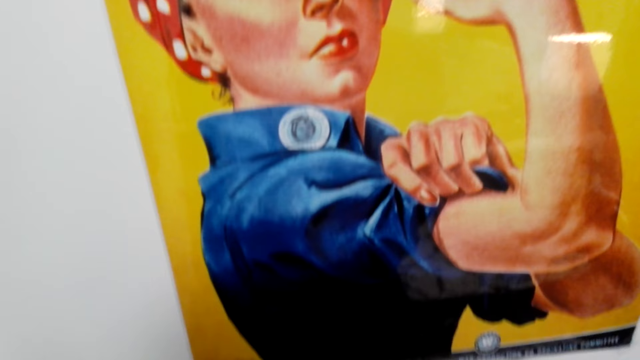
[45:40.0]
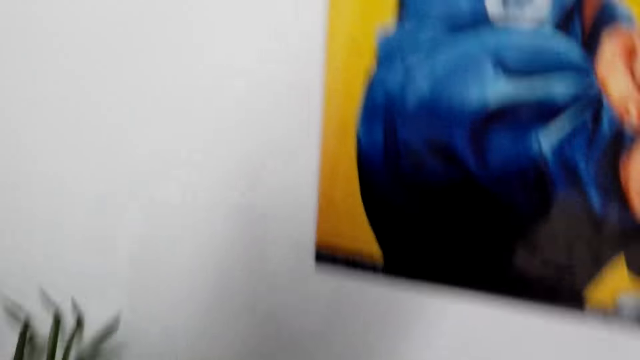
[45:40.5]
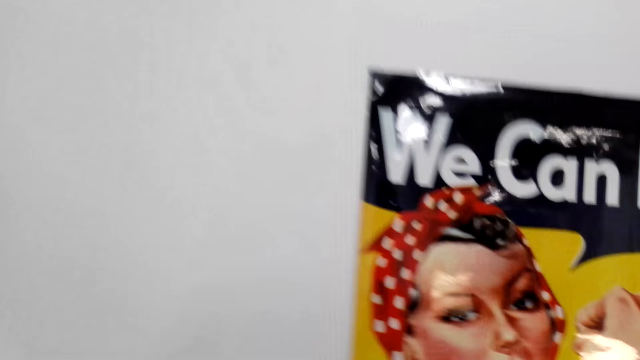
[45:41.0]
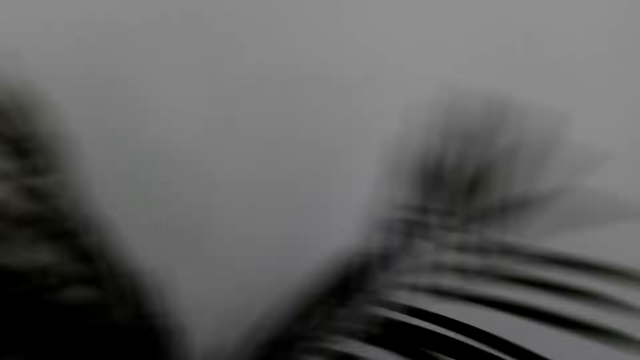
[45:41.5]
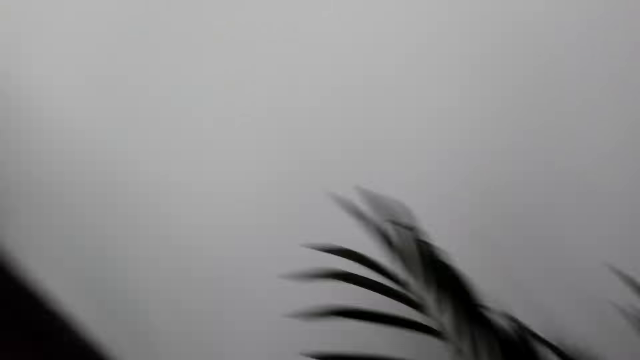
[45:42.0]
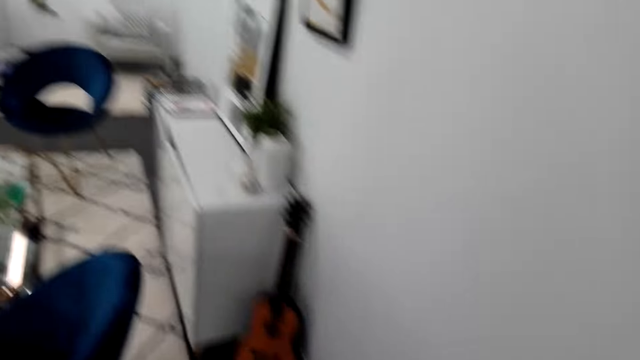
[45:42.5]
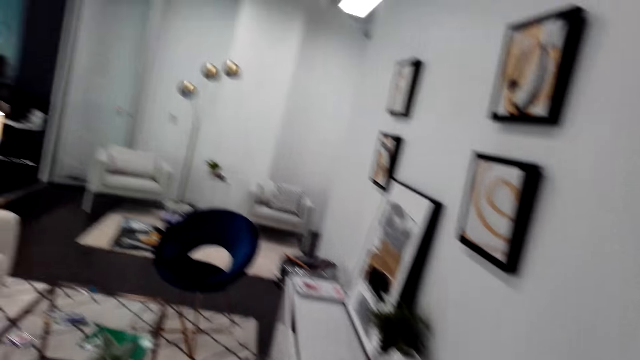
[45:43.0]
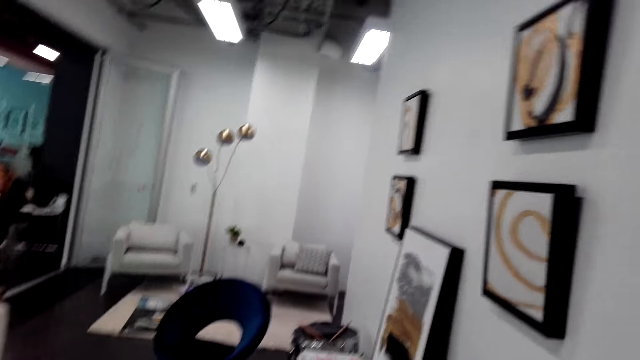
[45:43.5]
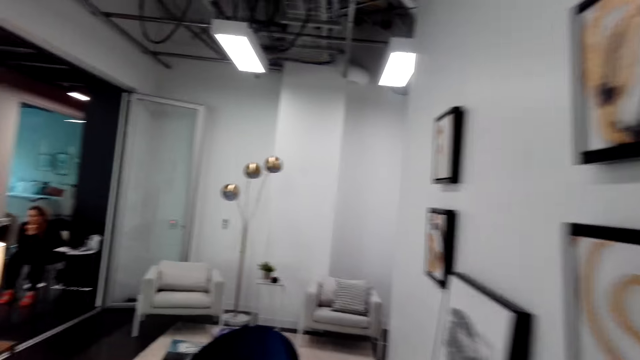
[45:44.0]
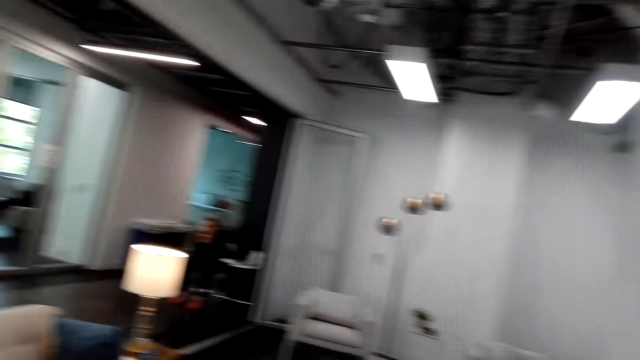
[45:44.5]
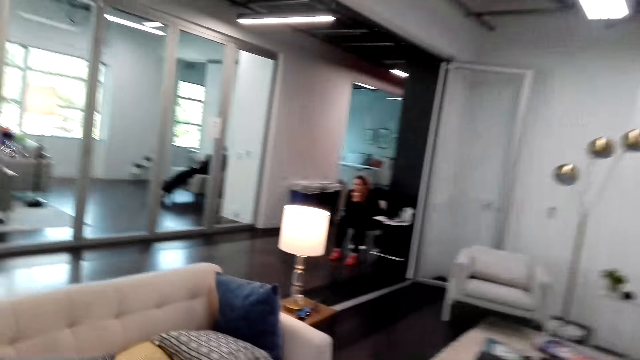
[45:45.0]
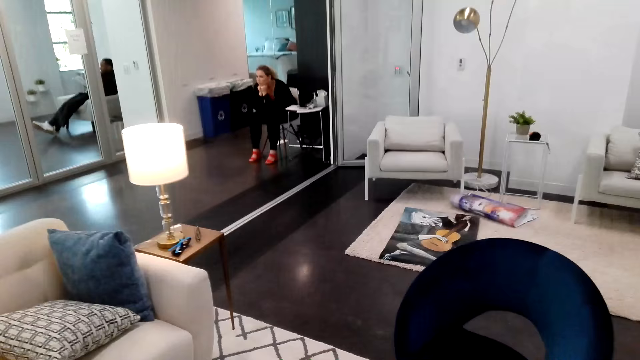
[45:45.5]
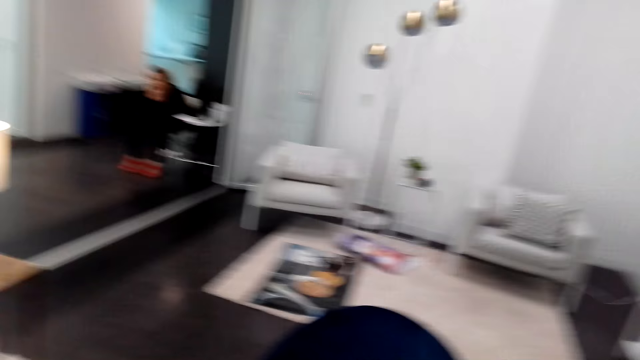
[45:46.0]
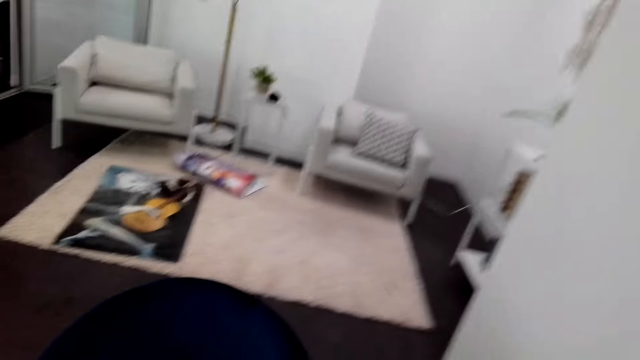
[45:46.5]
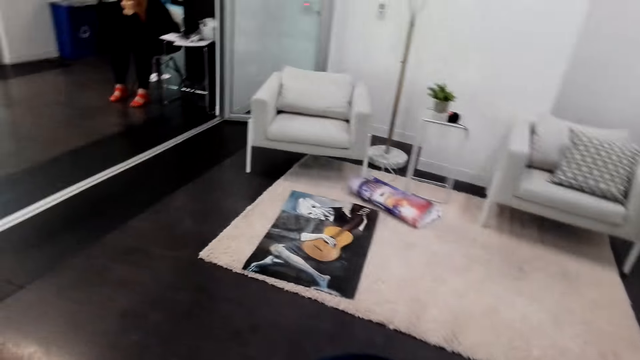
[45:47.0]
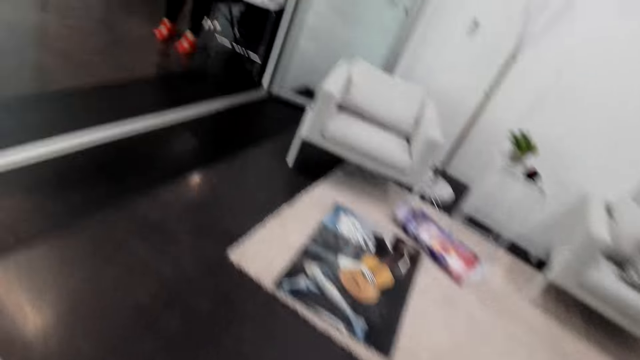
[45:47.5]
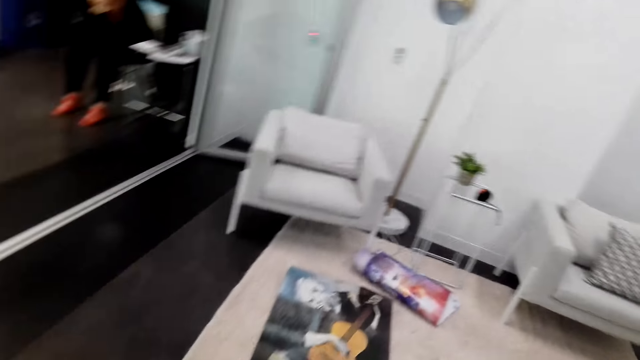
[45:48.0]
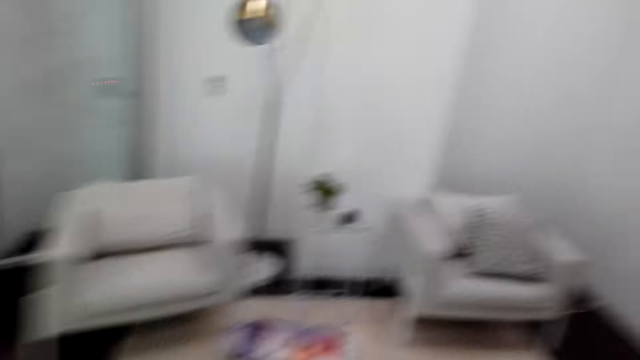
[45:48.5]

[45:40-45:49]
The camera wearer walks around the room. A lady sits on a chair. A man sits on a chair.

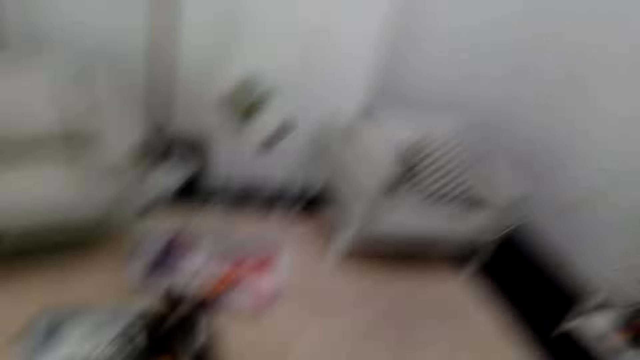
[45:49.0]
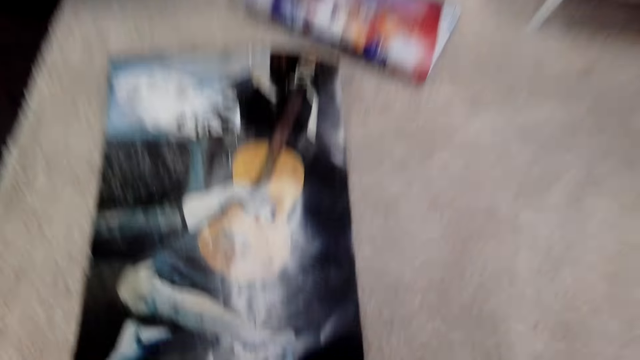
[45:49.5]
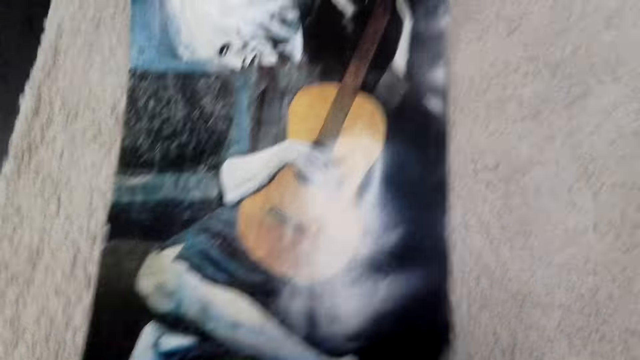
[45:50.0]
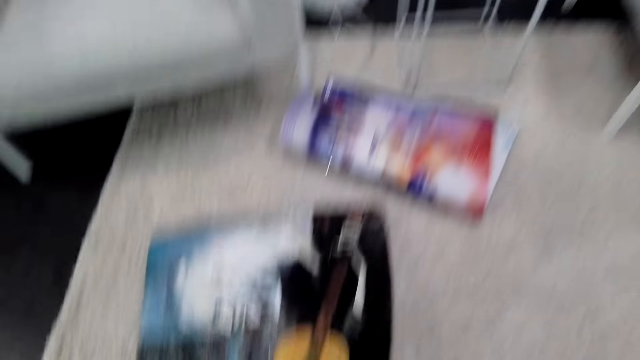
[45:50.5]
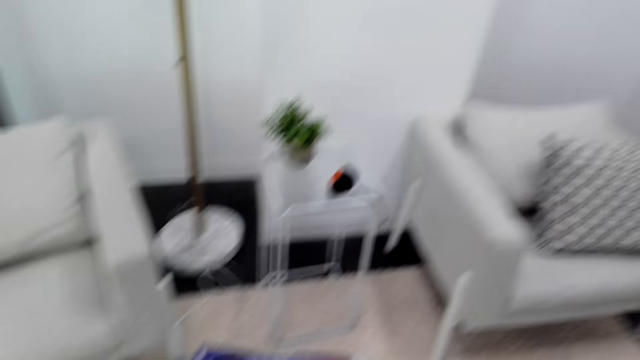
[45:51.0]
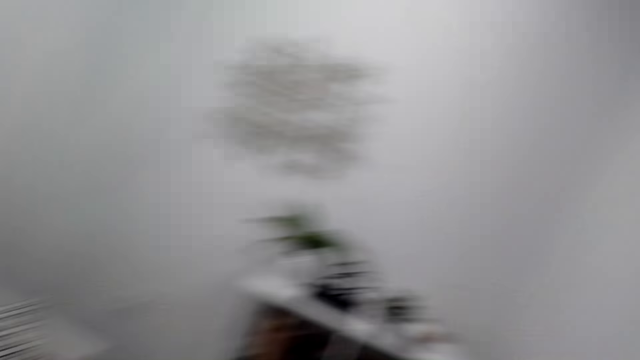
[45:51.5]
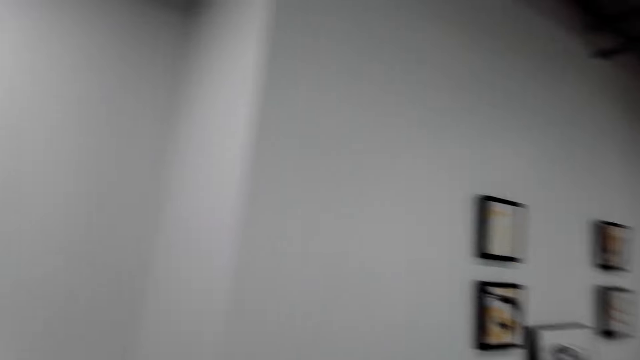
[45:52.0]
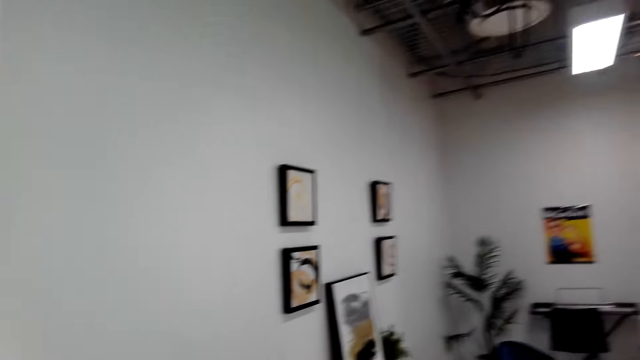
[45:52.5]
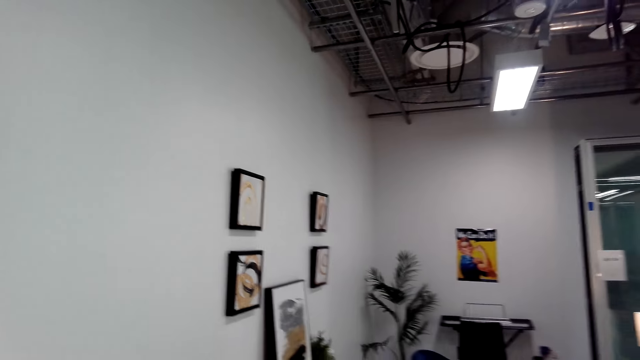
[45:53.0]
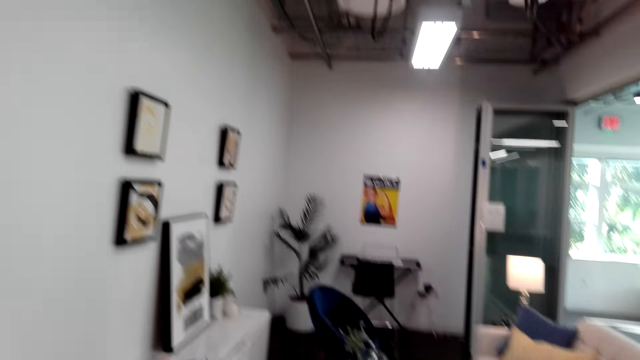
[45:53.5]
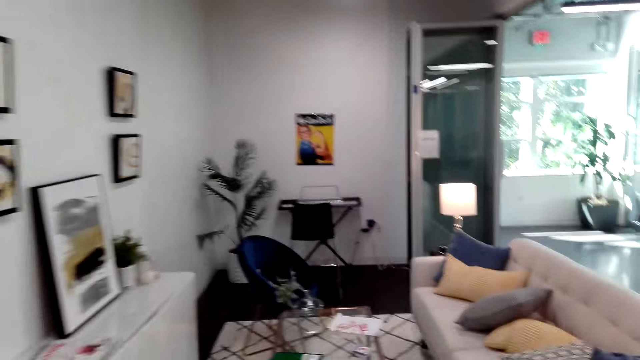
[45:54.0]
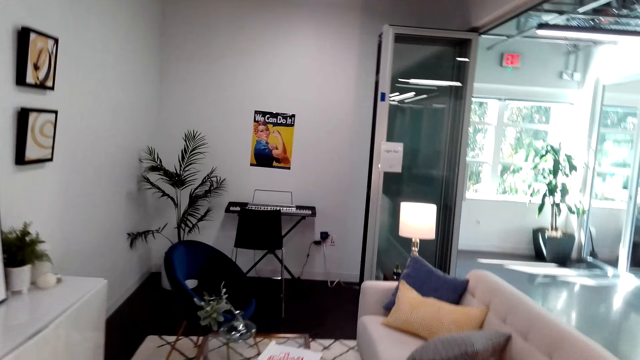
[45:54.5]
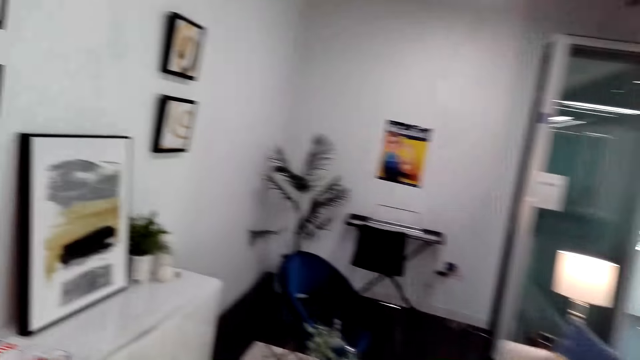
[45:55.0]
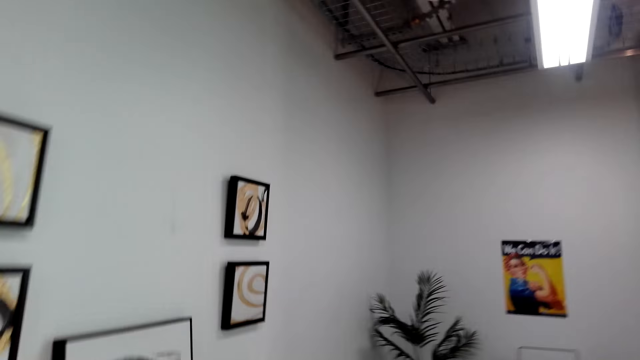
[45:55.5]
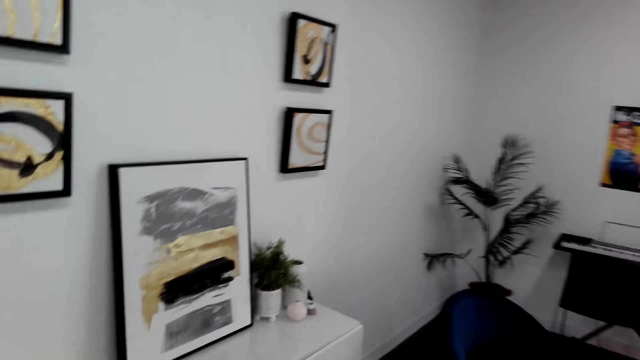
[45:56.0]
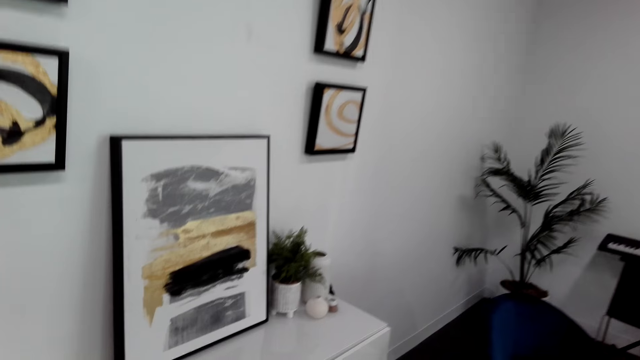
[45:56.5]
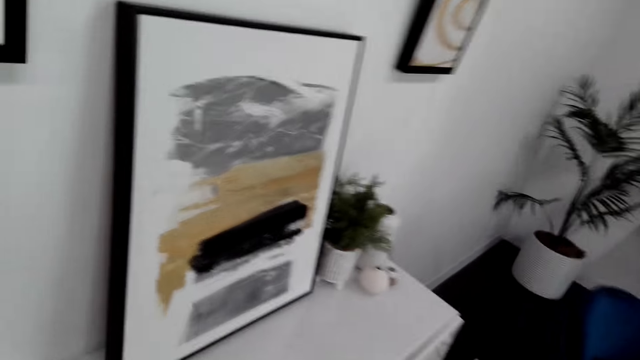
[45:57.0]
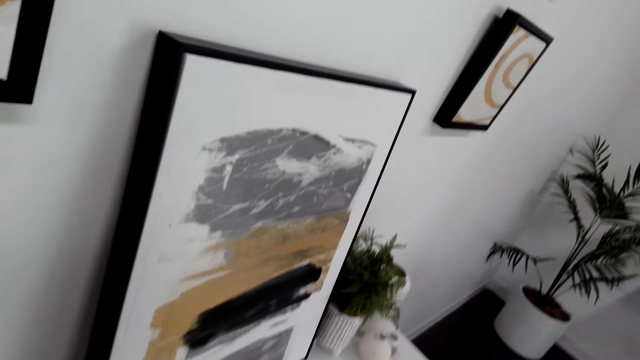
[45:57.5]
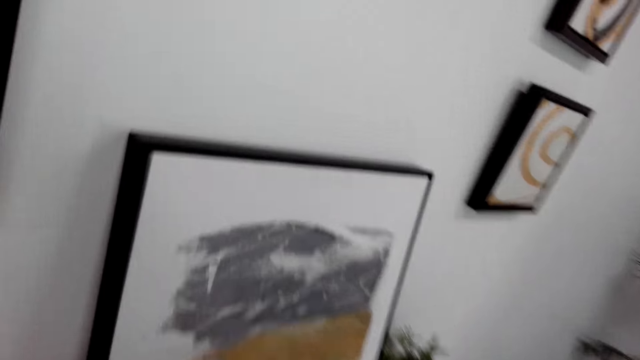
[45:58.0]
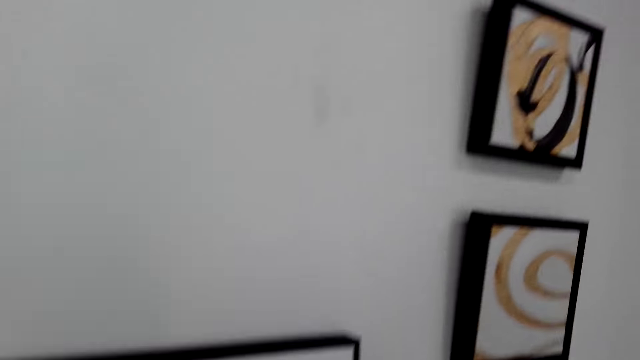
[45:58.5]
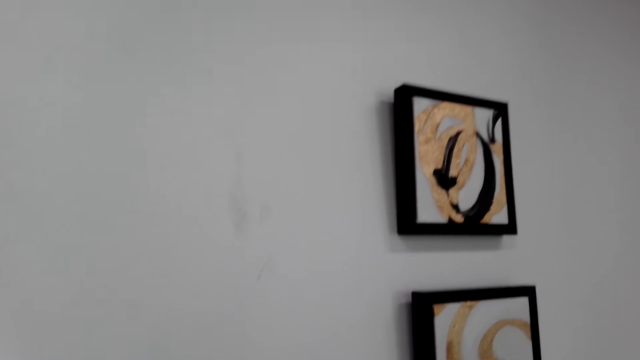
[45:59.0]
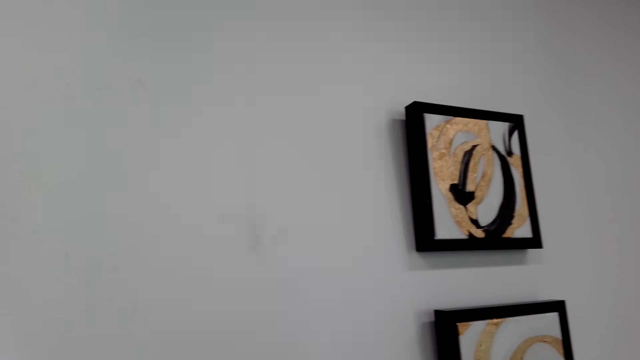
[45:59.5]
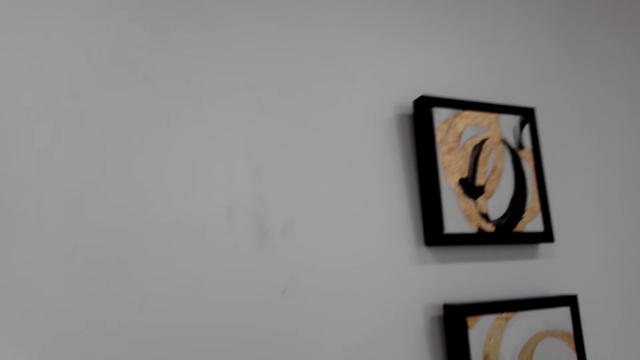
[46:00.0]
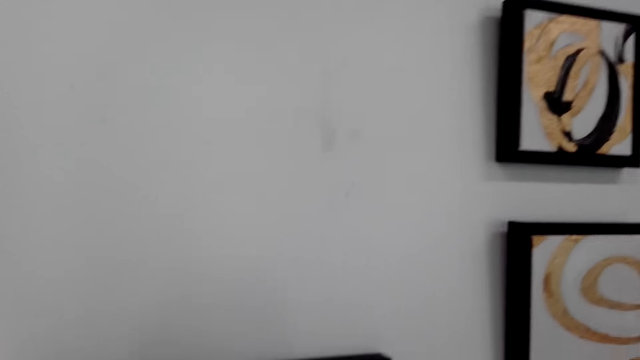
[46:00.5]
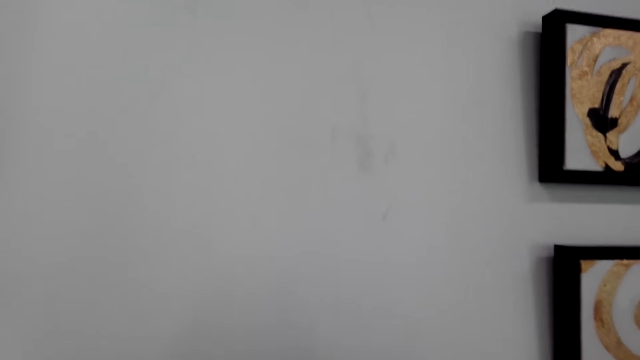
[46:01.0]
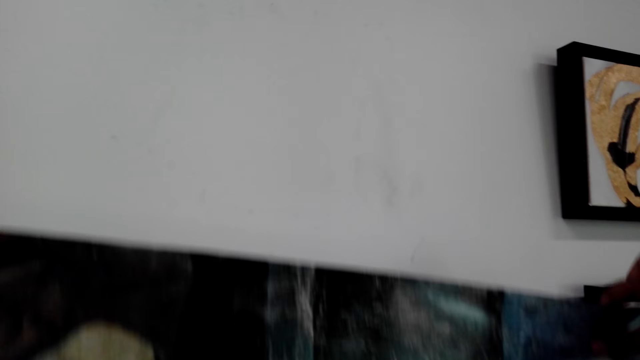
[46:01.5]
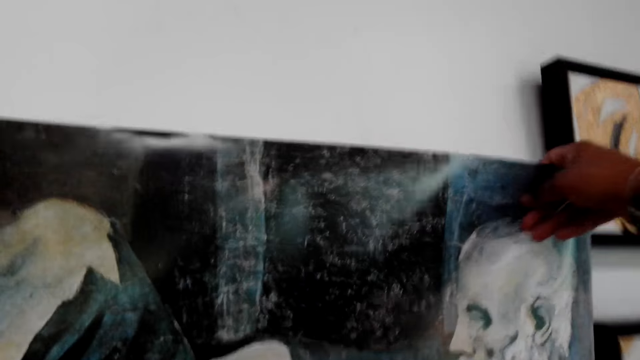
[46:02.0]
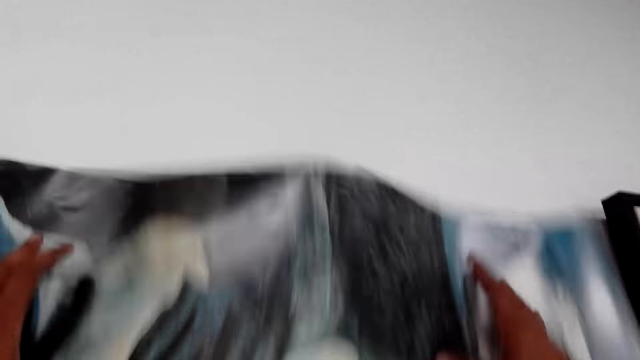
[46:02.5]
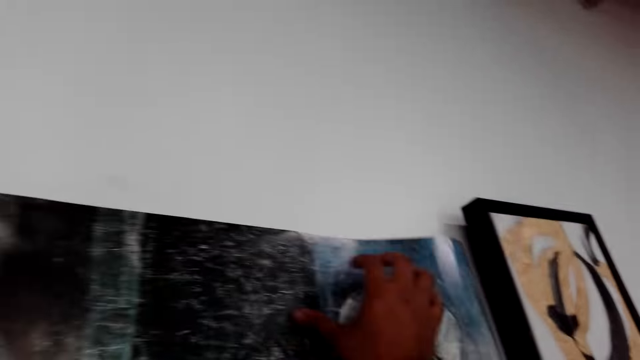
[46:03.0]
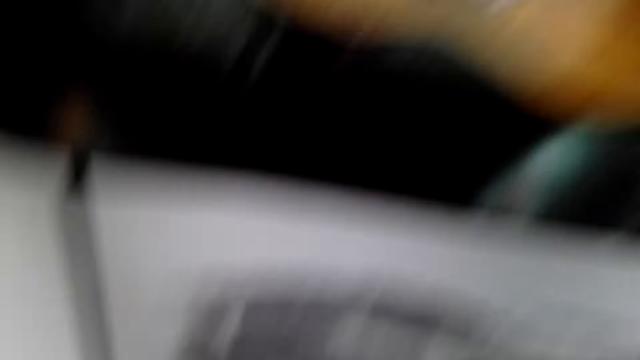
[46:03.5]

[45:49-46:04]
The camera wearer picks up a poster from the floor. They walk around the room. They put the poster against the wall.
